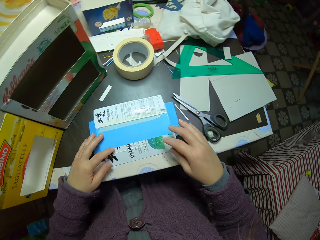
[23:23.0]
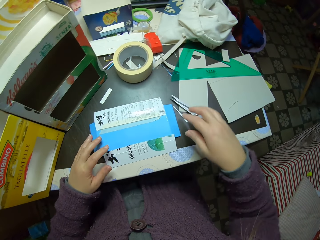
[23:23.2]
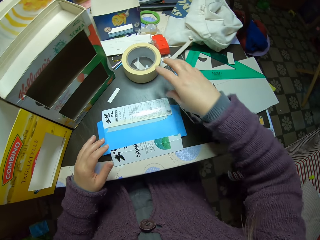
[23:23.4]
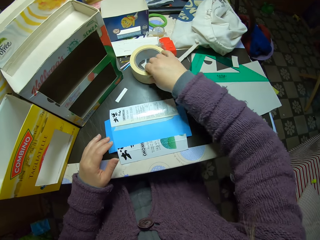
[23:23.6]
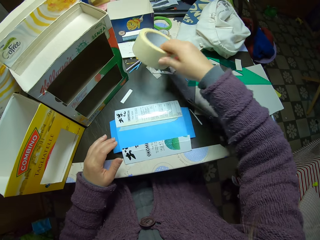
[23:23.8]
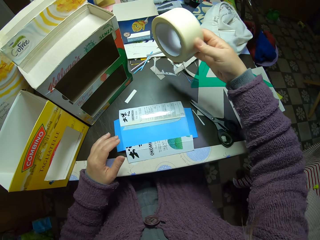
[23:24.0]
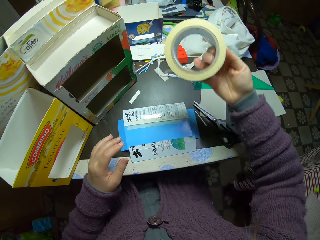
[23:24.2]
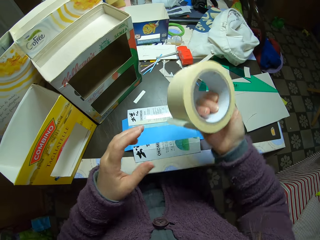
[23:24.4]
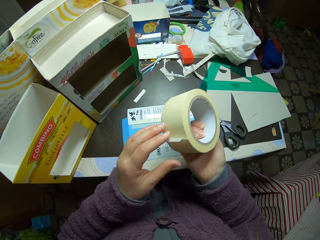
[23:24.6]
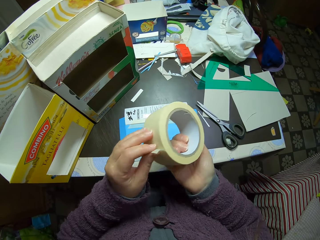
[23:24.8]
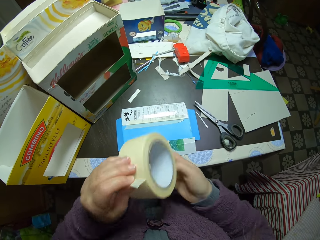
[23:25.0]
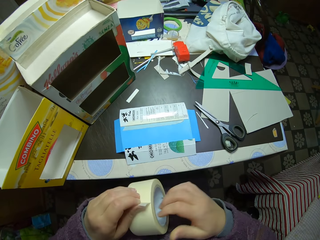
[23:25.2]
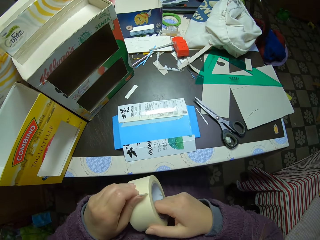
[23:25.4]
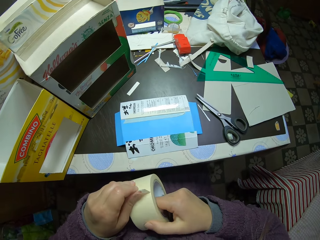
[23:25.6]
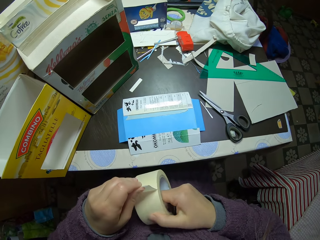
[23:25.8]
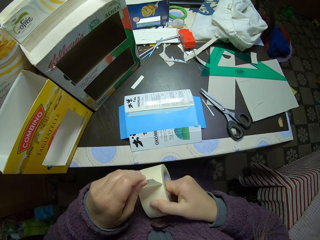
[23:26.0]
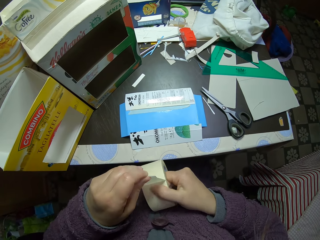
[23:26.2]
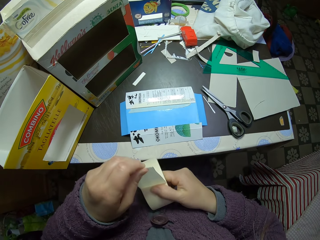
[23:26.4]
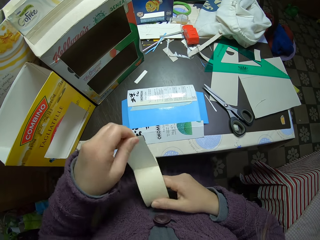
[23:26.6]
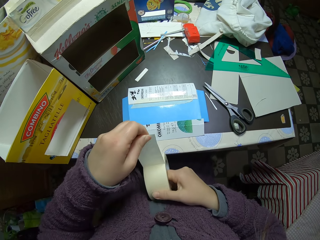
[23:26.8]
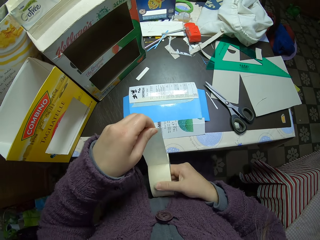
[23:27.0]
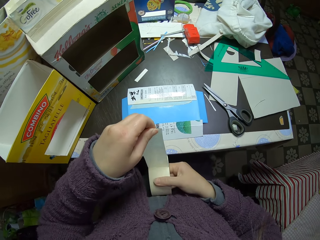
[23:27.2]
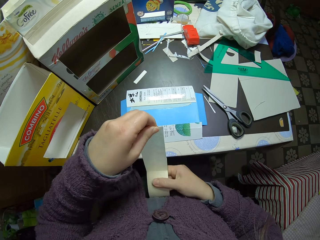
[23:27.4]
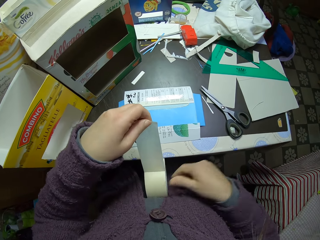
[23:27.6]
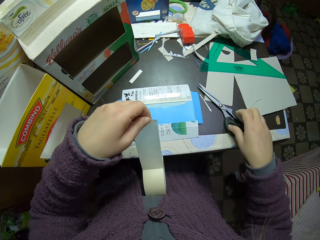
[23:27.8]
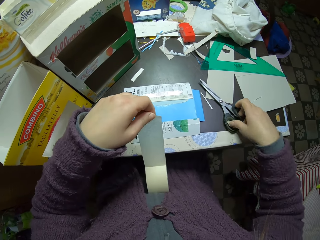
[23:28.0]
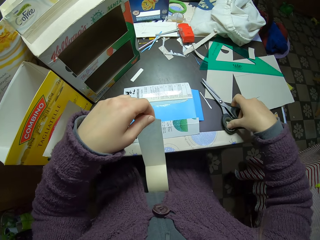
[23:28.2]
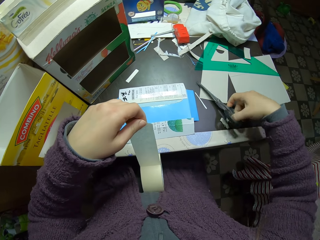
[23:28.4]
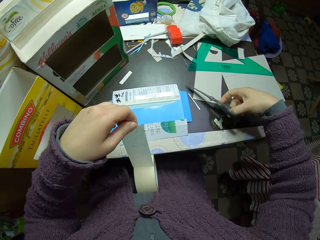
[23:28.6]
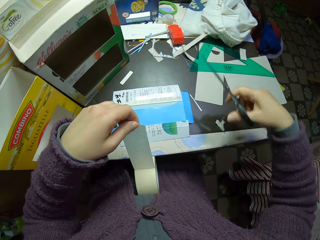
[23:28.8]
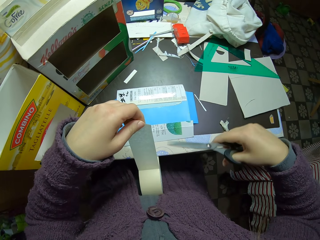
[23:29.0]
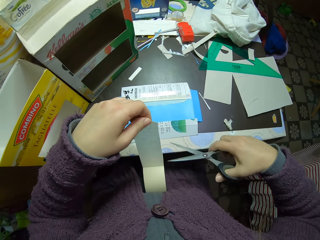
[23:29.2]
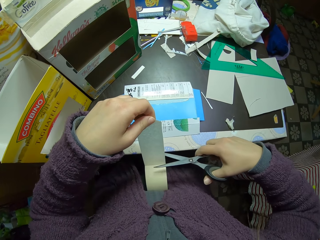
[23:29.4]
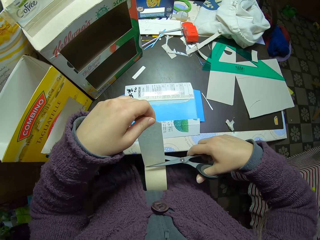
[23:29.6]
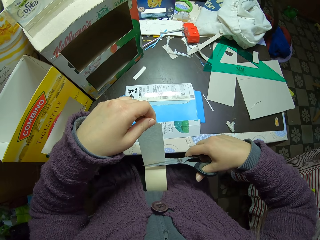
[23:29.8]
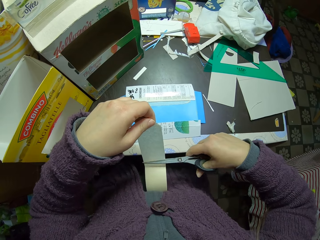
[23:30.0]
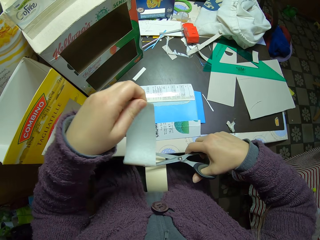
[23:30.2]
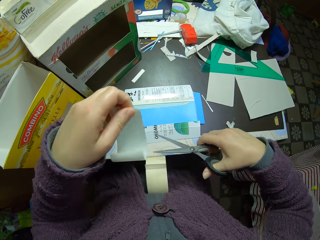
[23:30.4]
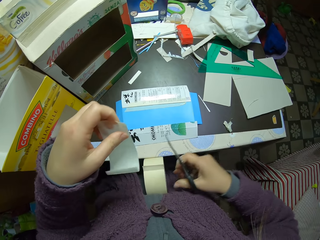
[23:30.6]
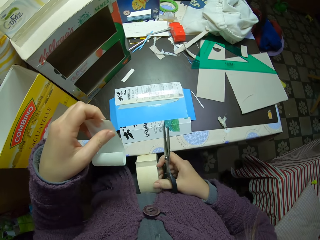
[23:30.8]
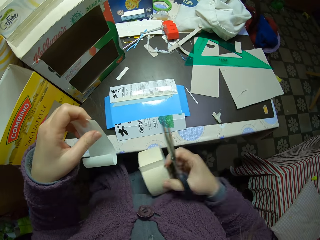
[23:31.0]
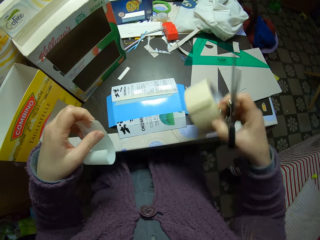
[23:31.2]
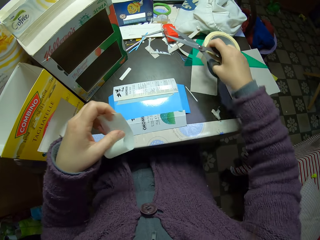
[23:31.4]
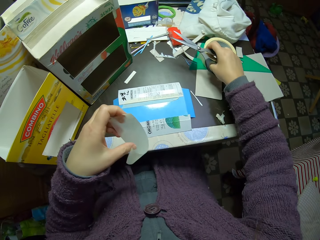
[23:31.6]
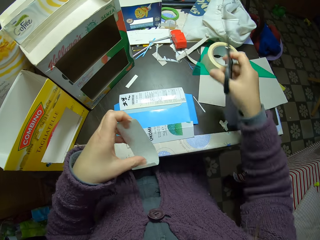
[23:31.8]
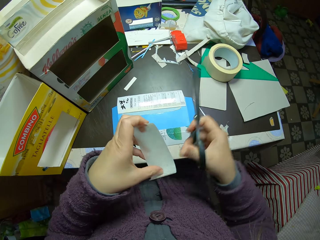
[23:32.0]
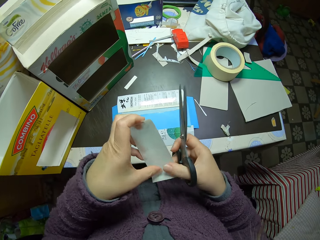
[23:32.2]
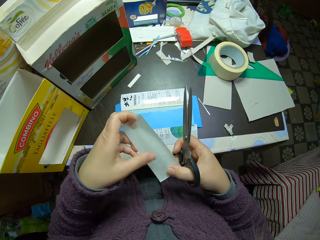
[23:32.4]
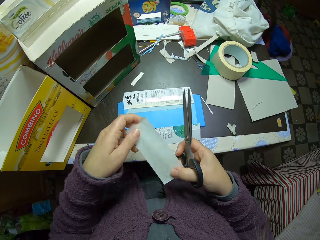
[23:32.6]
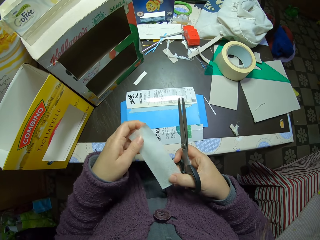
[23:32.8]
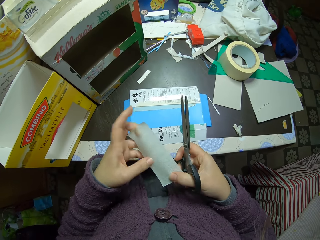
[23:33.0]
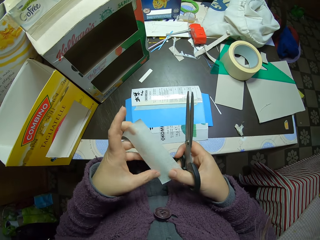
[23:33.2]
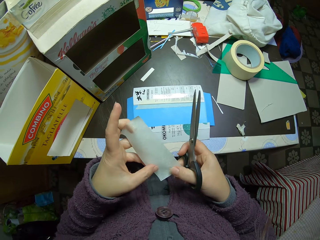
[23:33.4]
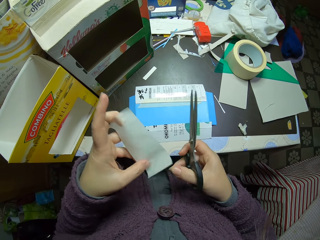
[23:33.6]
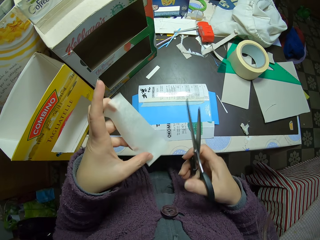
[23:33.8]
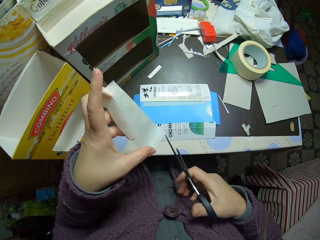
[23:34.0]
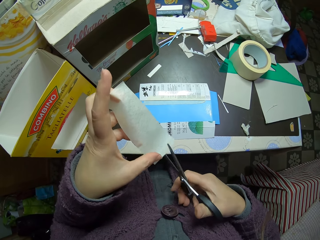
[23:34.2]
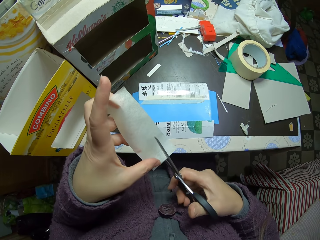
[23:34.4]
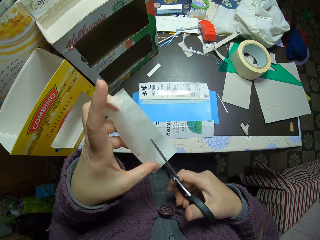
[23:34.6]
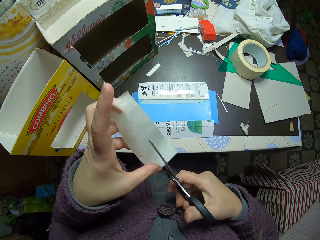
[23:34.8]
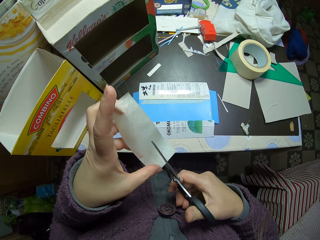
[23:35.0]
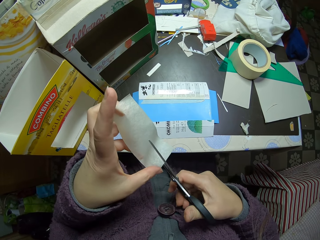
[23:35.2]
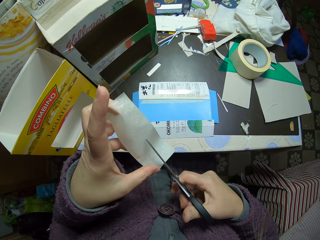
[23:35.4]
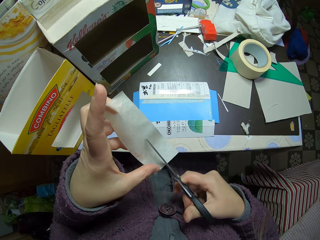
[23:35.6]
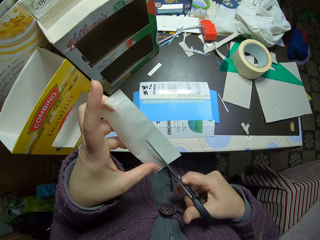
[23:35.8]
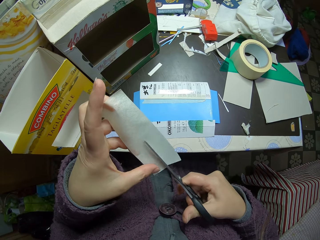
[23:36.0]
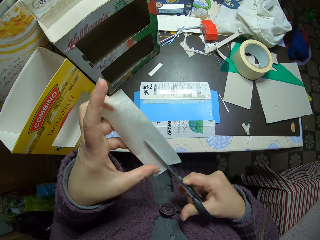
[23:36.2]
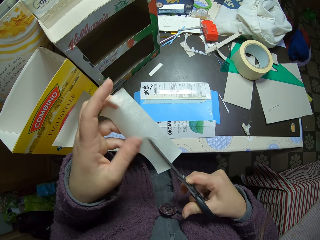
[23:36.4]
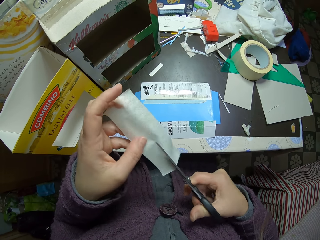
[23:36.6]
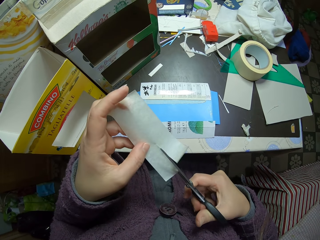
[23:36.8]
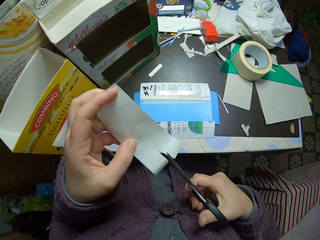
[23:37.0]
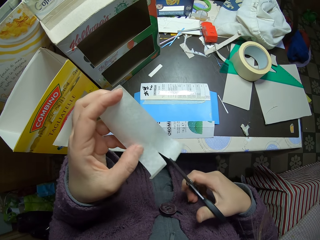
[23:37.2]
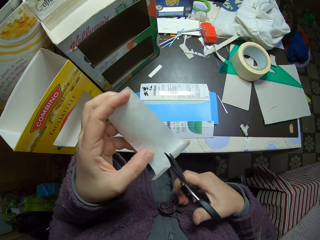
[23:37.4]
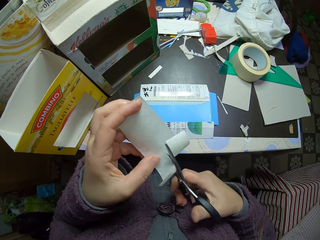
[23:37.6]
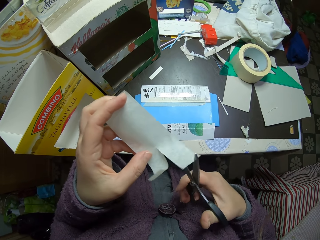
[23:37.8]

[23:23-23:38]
The camera wearer picks the paper tape or sellotape from the table. They unroll the paper tape. They pick the pair of scissors from the table. They cut the paper tape with the scissors. They drop the paper tape on the table. They cut the cut piece of paper tape with the scissors.

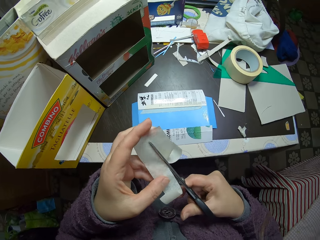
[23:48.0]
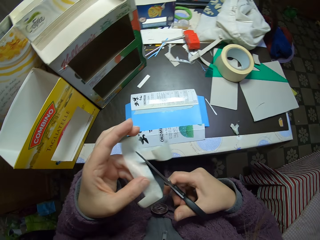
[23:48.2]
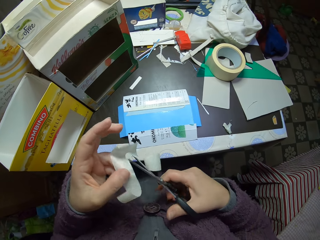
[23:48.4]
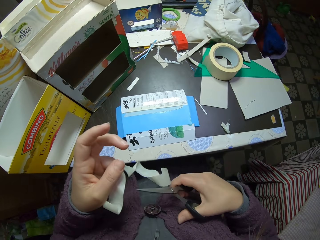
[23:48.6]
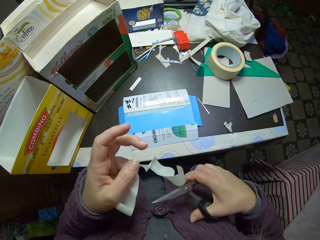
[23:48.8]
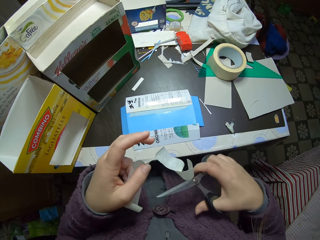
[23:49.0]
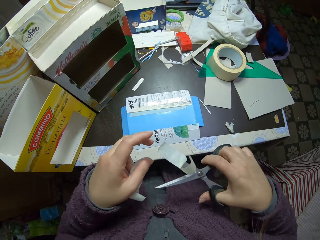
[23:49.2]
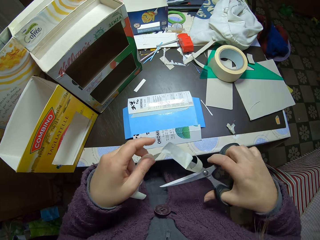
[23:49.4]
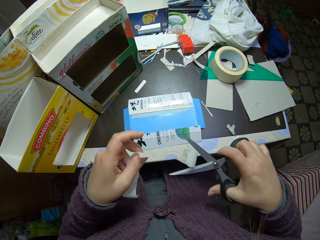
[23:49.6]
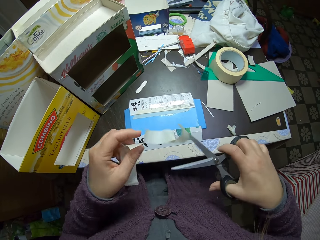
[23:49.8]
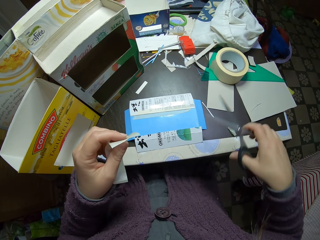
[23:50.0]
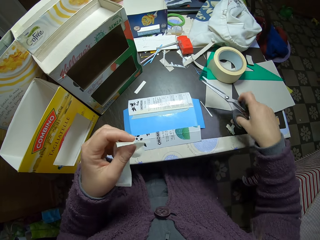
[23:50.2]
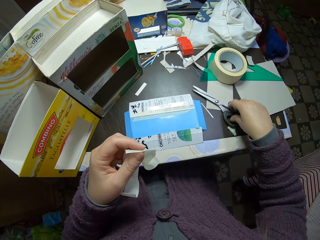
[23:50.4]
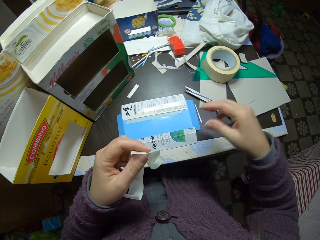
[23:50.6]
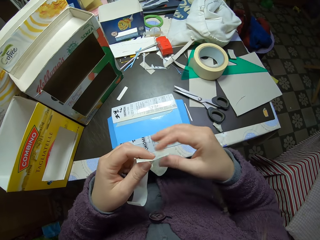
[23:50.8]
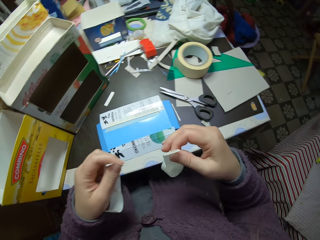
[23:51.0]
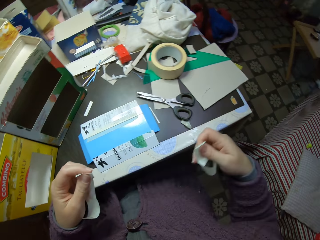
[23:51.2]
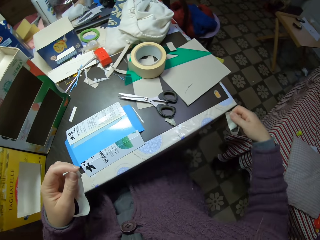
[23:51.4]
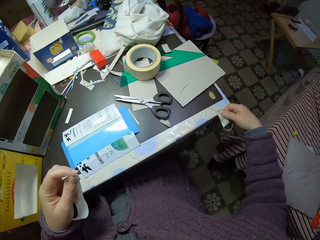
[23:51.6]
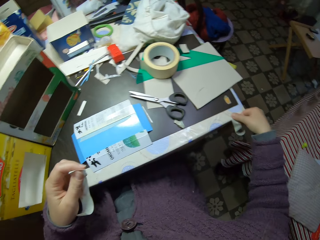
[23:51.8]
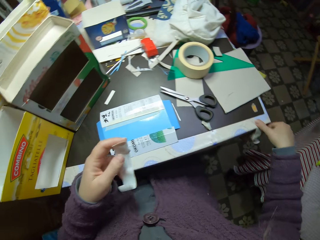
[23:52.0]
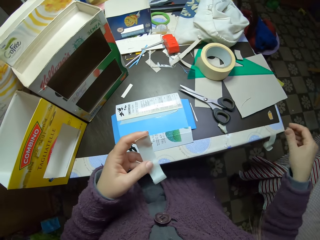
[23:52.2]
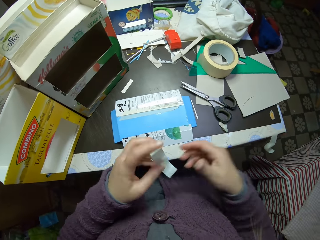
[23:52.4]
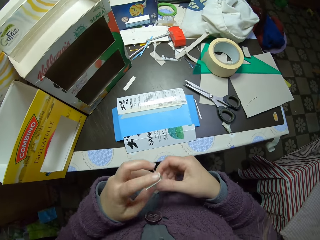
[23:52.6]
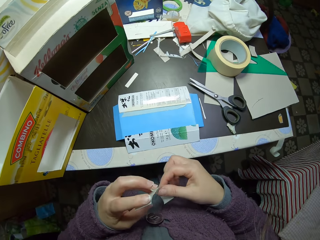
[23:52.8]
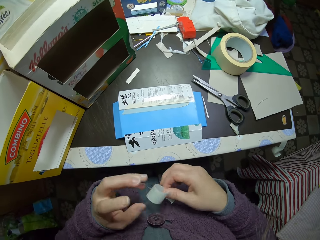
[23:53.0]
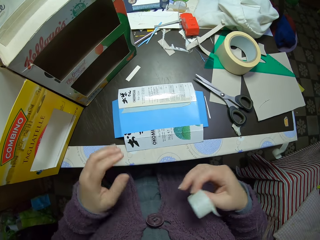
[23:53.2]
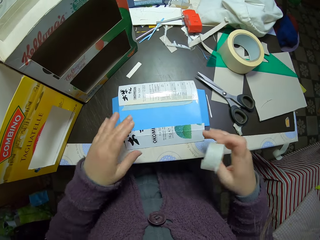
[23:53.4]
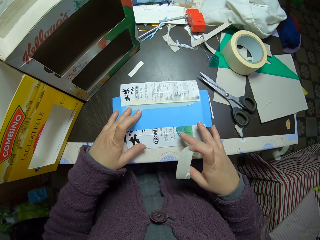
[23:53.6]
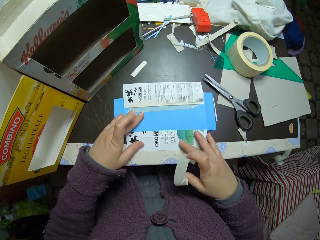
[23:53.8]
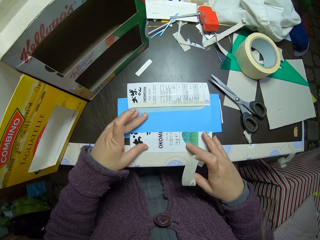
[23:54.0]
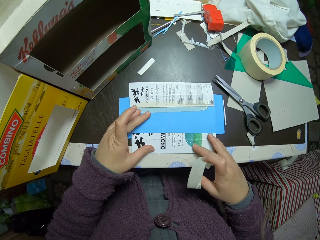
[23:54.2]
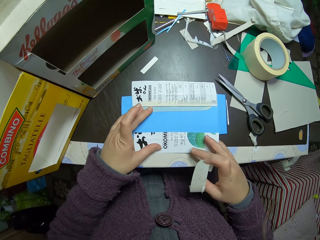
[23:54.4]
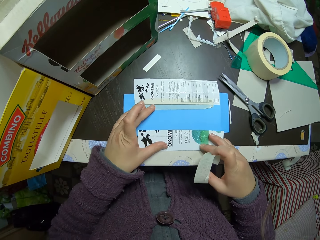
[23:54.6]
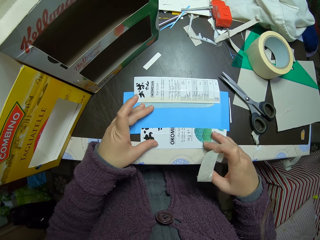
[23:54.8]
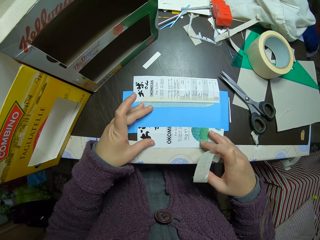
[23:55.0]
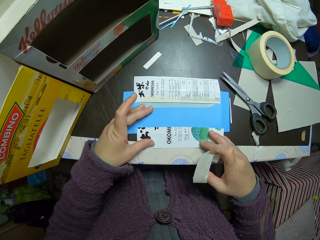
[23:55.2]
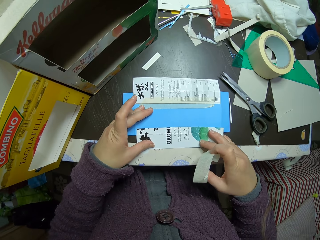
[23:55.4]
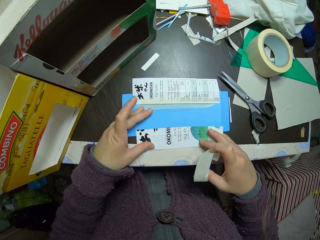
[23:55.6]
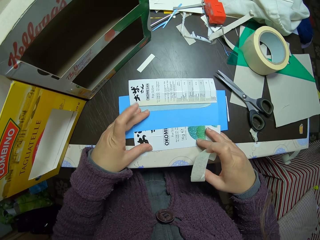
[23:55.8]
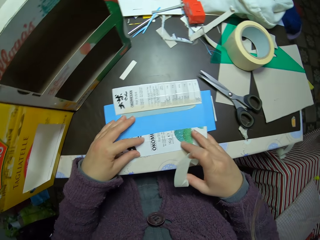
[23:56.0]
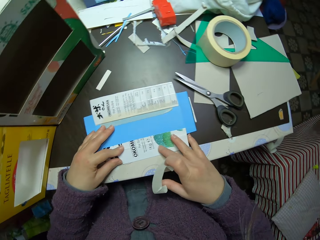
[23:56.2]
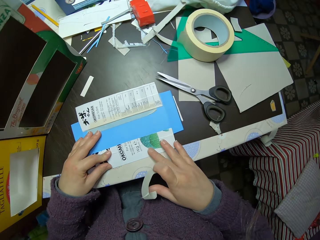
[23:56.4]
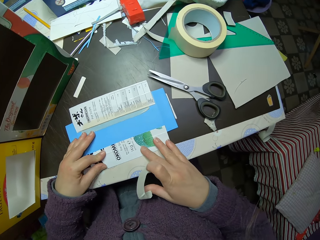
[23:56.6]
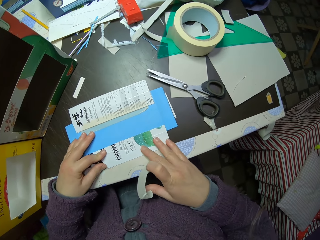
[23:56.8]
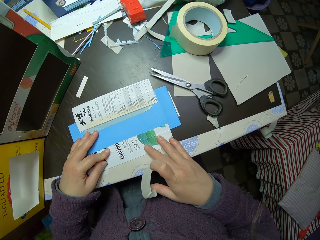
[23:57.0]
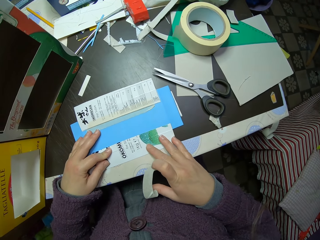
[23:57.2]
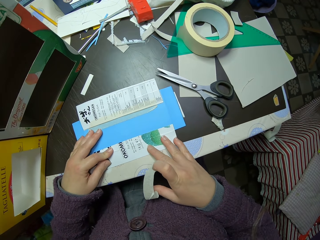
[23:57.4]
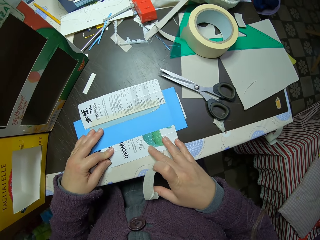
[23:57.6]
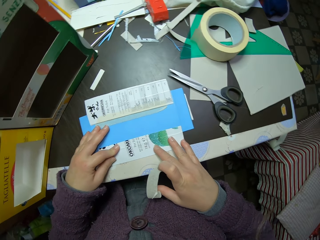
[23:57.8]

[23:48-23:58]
The camera wearer drops the scissors on the table. They attach a piece of paper tape to the side of the table. They adjust the pieces of paper on the table. They touch the paperboards. They hold the paperboards on the table.
